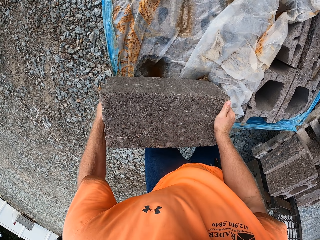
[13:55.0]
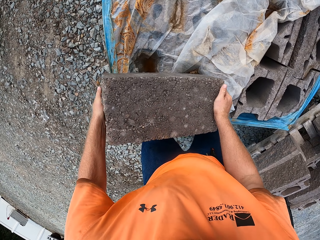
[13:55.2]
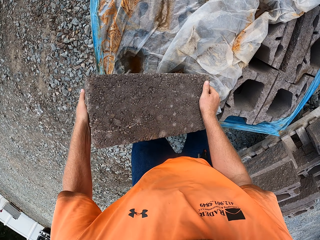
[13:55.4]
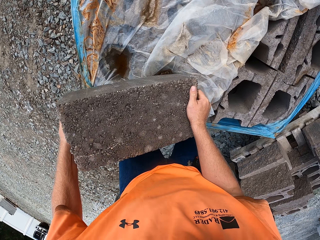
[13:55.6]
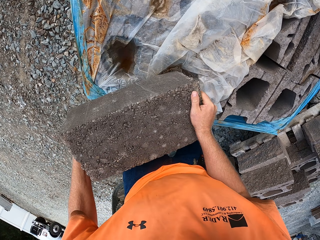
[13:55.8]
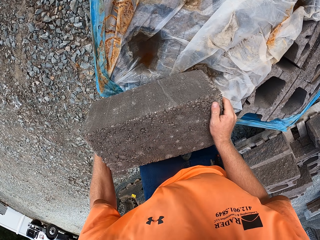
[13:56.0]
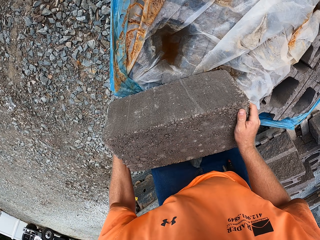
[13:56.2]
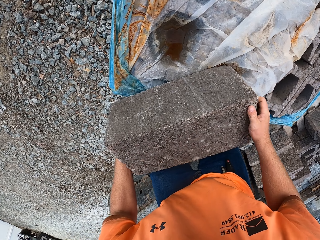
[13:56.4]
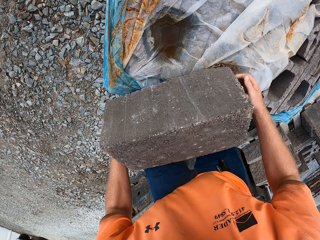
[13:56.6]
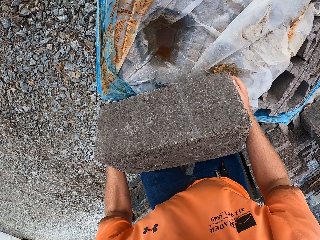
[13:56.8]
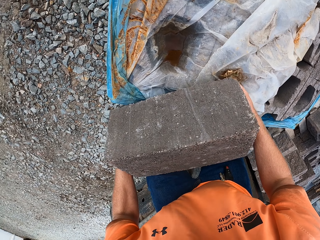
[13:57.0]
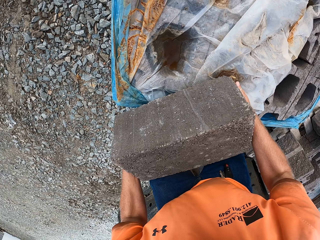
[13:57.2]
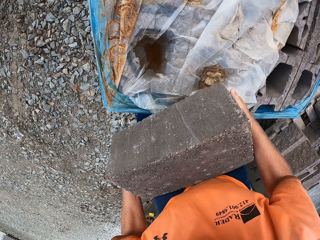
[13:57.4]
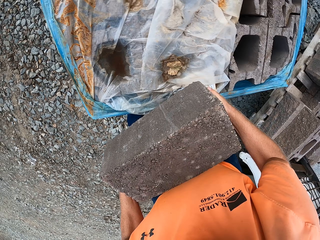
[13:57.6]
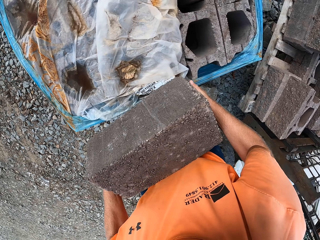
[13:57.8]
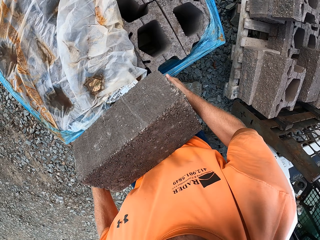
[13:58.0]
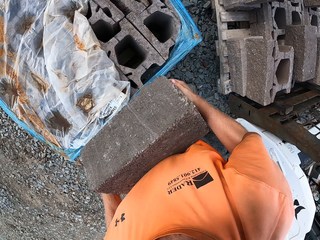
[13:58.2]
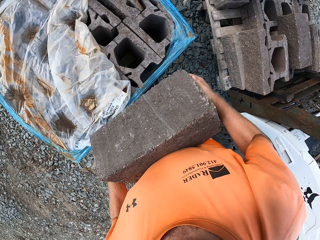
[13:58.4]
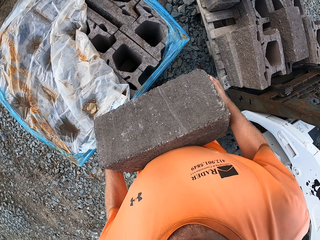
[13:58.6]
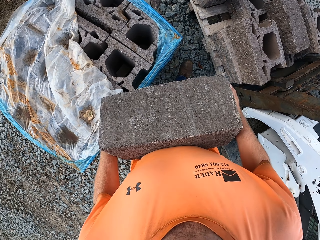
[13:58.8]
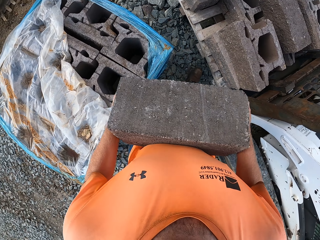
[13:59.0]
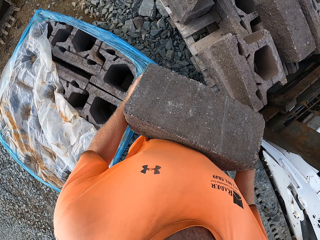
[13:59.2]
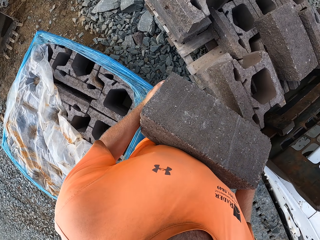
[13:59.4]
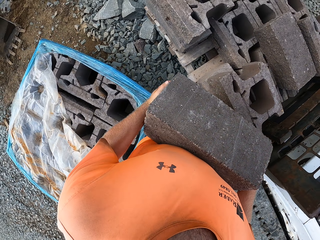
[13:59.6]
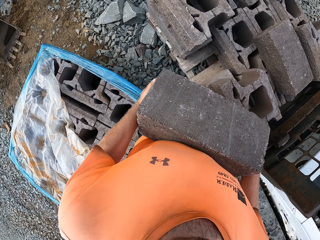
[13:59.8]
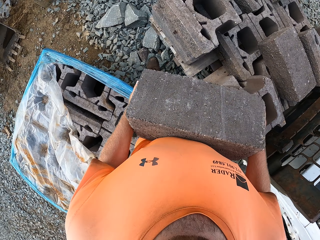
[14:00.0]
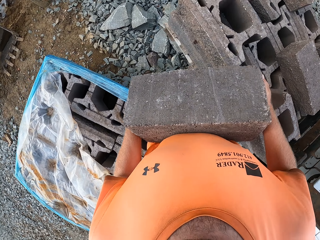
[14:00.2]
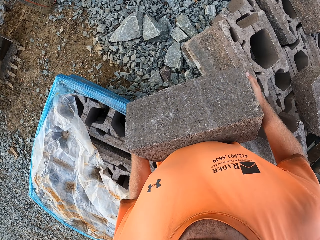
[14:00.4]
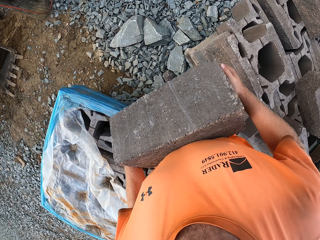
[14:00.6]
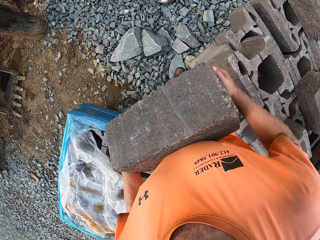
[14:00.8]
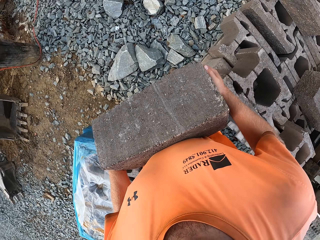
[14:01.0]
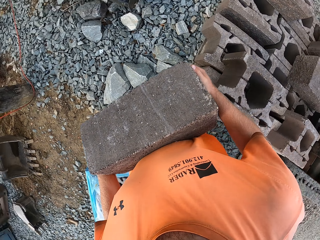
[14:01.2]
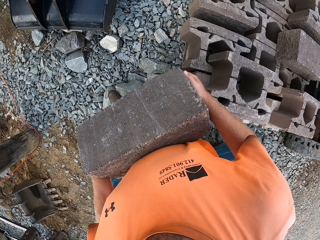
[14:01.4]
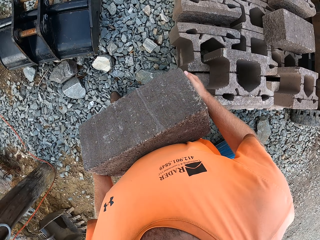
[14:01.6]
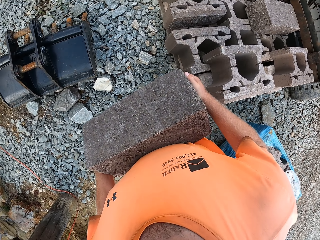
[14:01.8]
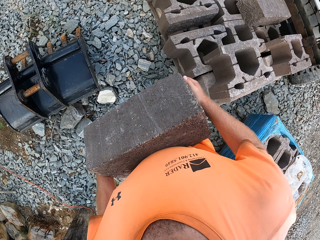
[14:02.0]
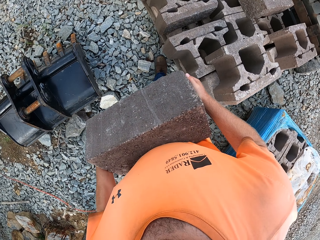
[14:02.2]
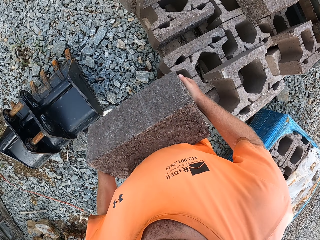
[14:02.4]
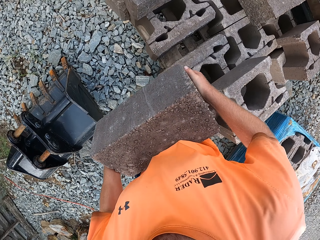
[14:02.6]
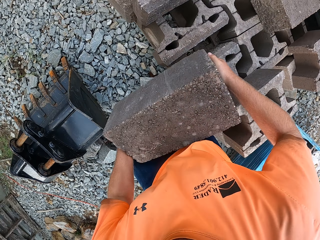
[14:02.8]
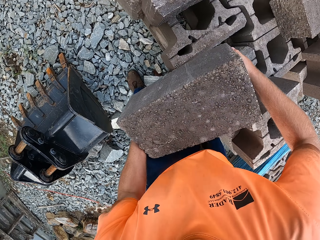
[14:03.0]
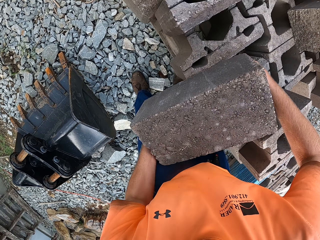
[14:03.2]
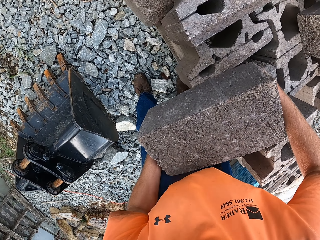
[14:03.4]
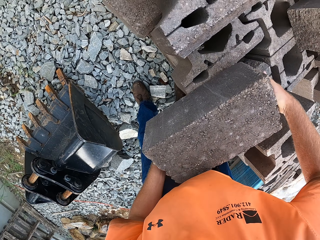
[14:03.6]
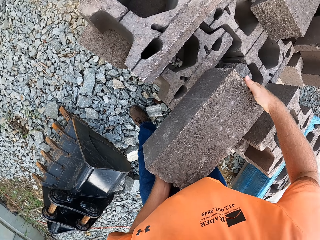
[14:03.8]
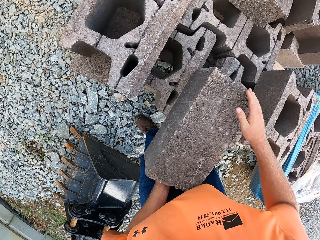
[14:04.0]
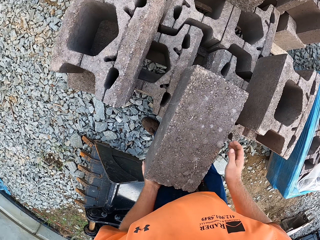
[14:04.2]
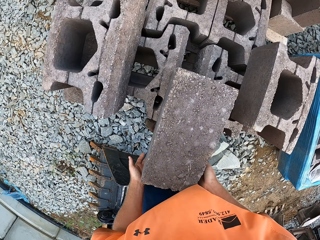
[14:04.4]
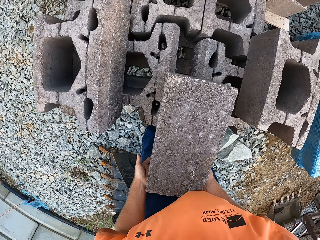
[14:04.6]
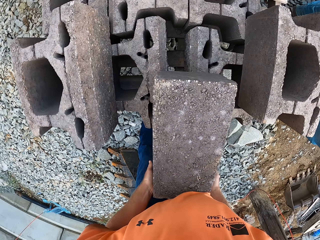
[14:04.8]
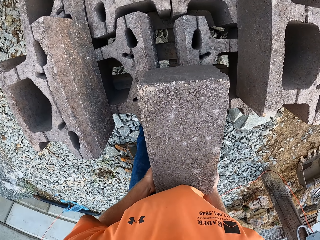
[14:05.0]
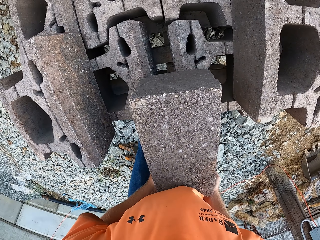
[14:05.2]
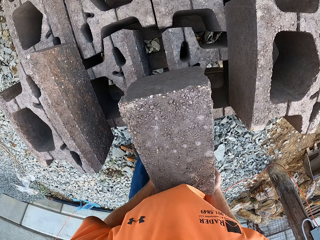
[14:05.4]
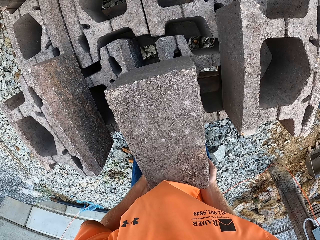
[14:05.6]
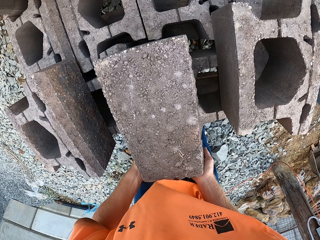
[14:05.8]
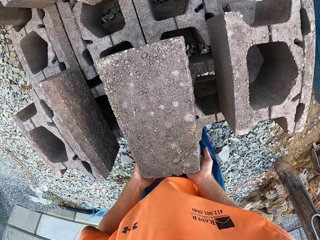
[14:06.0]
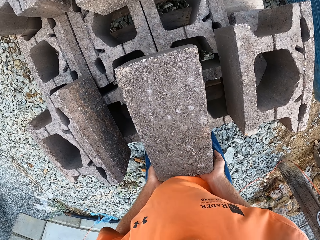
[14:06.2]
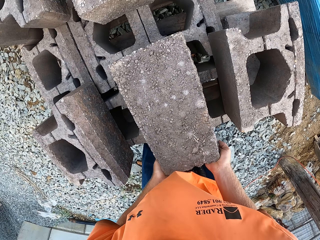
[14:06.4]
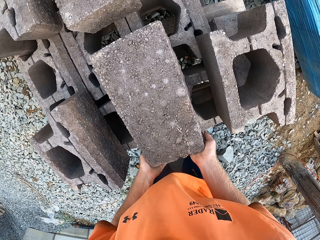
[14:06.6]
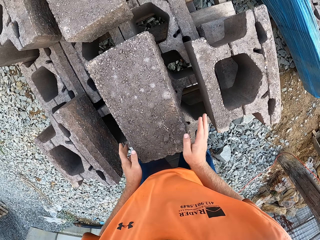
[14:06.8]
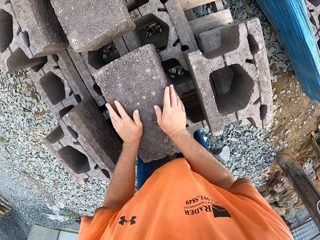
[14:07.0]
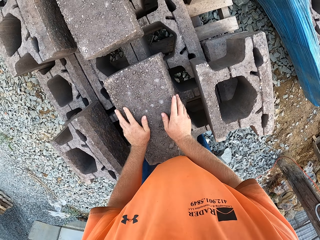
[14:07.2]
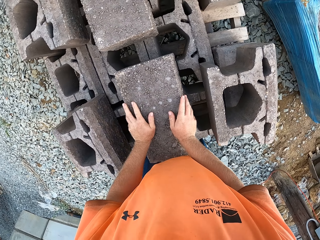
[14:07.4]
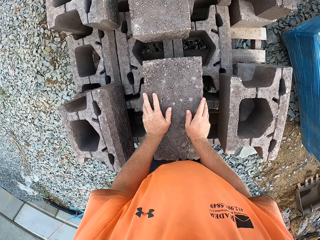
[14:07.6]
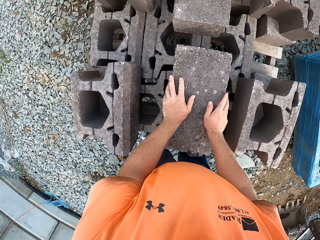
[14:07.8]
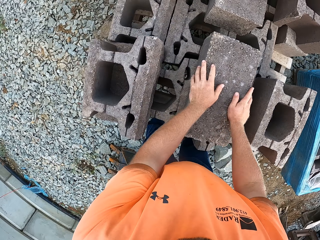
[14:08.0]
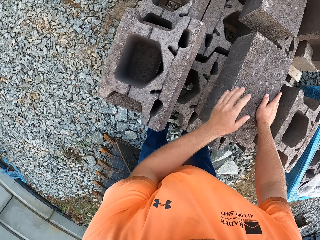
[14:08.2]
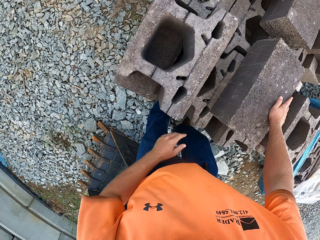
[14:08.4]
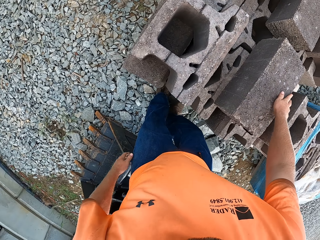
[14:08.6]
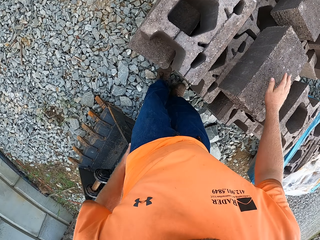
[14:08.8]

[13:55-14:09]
The camera wearer moves the stone. They take a concrete block from the pile of bricks on the wood on the ground with both hands. They walk. They place the concrete block on the pile of bricks on the wood on the forklift with both hands. They push the concrete block on the pile of bricks on the wood on the forklift with both hands. They place both hands on the concrete block on the pile of bricks on the wood on the forklift. They look around.

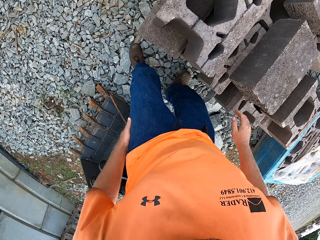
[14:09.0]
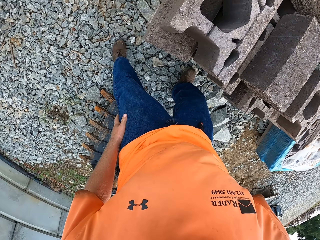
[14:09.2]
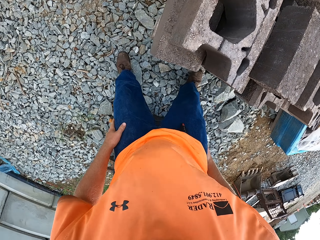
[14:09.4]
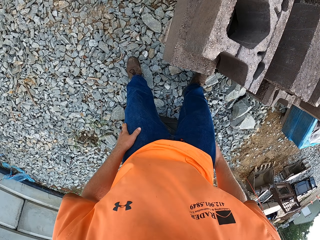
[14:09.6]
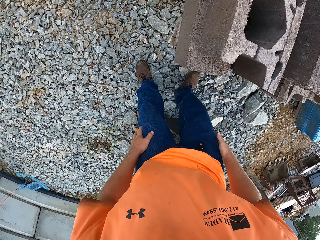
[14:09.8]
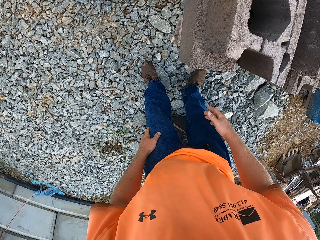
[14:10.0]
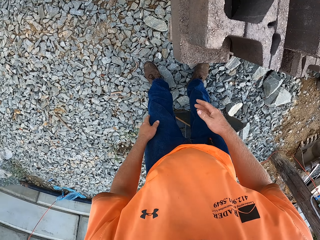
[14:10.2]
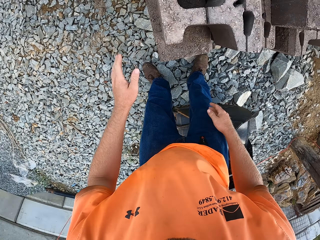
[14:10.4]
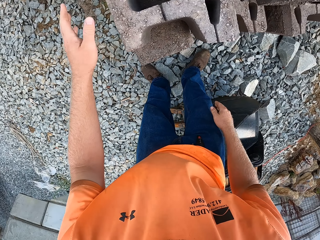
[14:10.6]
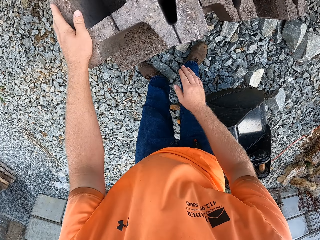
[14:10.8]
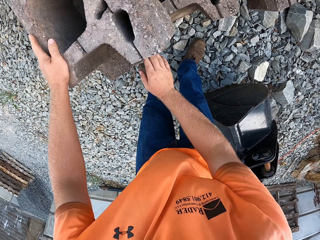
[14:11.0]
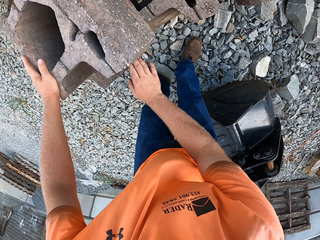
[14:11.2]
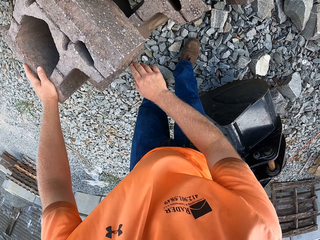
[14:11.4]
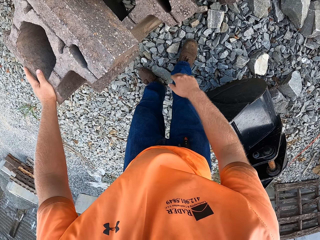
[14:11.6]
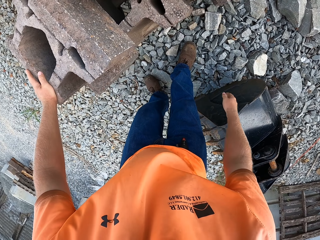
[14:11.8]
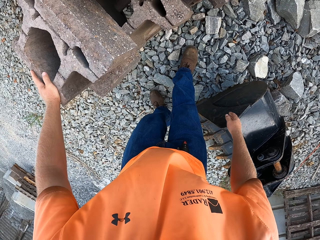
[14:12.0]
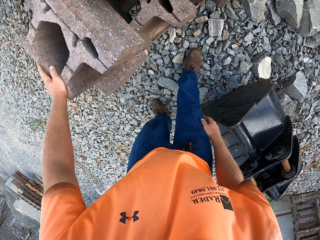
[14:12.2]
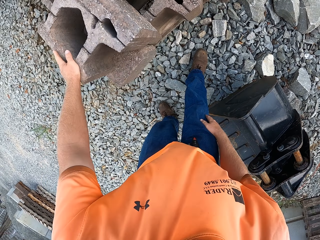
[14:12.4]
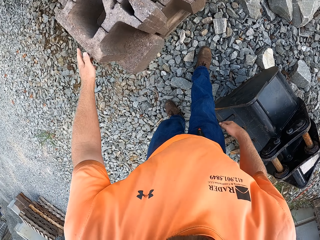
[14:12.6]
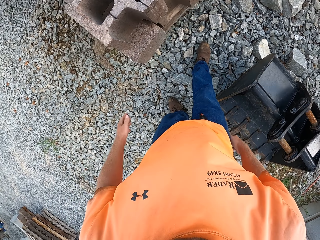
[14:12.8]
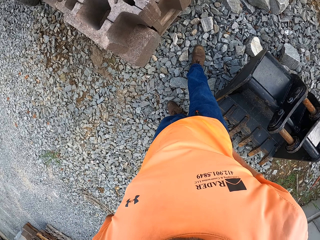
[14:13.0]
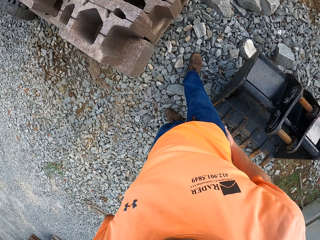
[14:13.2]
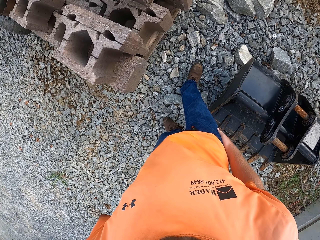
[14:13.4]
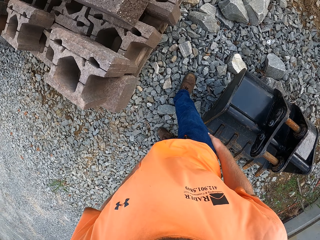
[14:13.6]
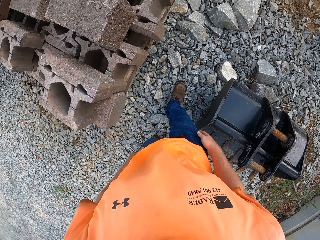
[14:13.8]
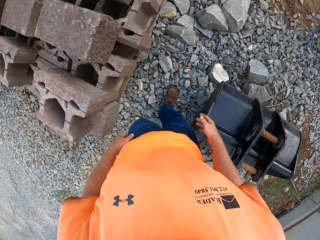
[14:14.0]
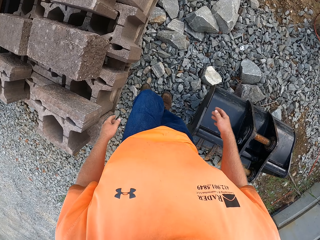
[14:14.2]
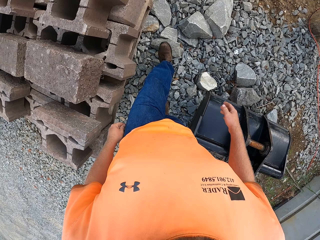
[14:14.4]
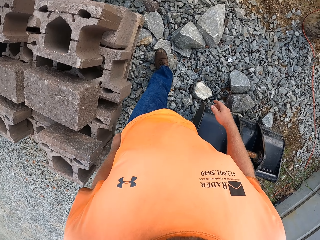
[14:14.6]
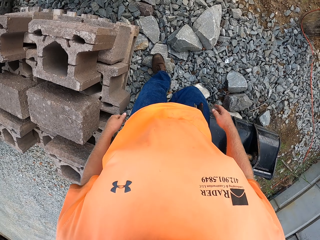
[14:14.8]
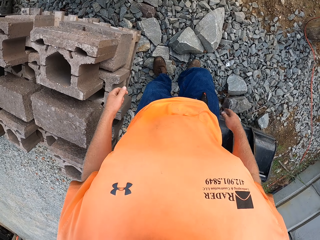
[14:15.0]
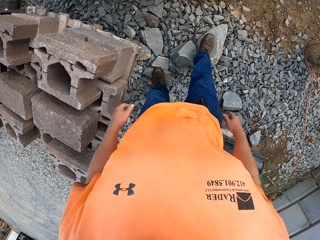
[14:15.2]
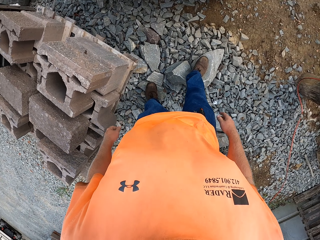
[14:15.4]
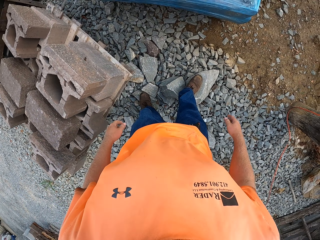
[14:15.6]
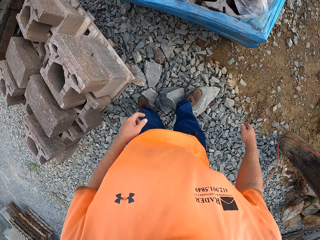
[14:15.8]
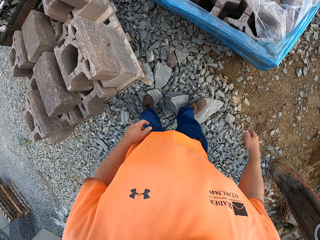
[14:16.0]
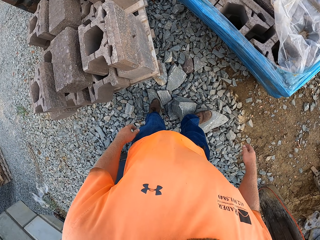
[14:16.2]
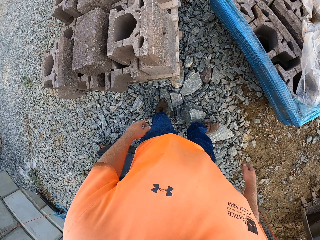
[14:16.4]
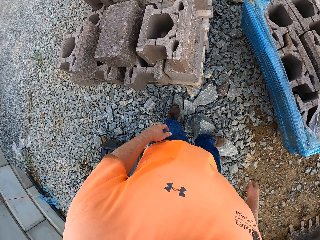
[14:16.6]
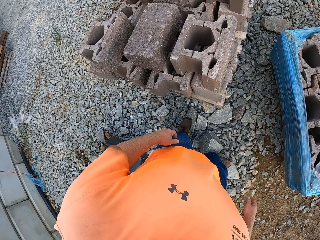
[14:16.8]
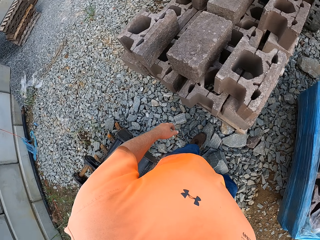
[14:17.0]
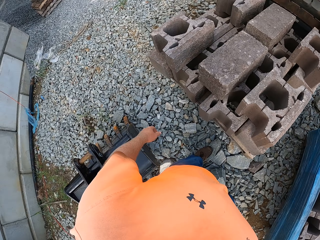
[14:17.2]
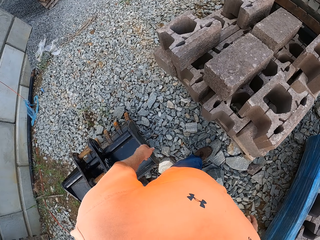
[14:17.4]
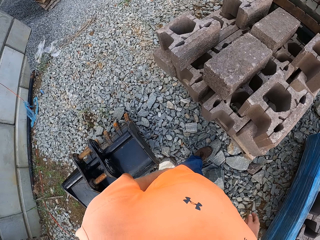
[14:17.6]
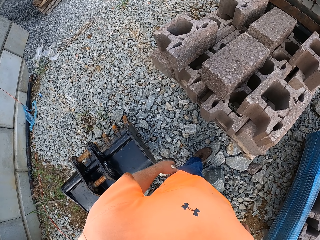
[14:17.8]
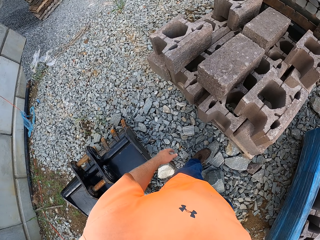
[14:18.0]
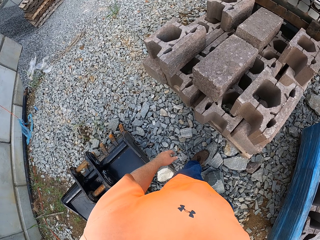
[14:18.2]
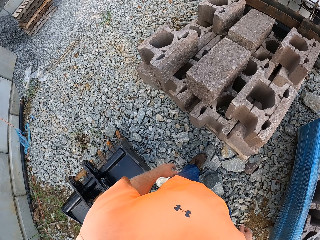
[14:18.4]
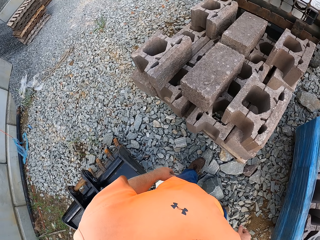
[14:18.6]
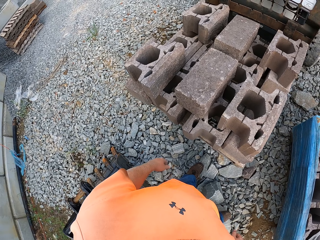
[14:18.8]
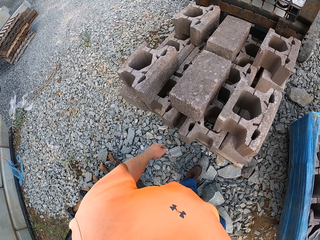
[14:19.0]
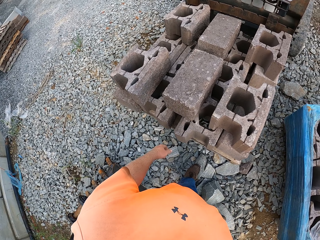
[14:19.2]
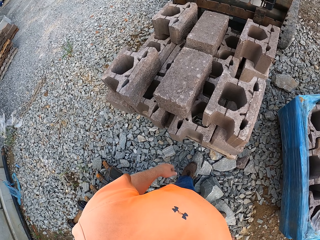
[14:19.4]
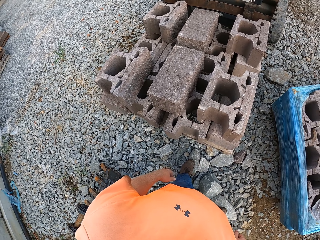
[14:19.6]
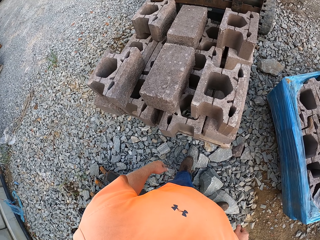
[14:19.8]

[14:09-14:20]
The camera wearer places his left hand on his left leg. He places his right hand on his right leg. He looks at the stones. He places his left hand on a brick on the pile of bricks on the wood on the forklift. He rubs a brick on the pile of bricks on the wood on the forklift with his right hand. He places his right hand on his right knee. He walks. He looks at the stones.
